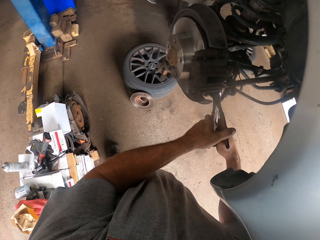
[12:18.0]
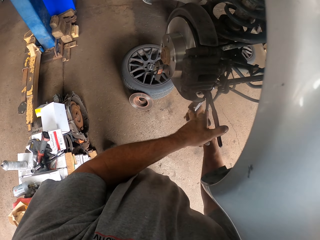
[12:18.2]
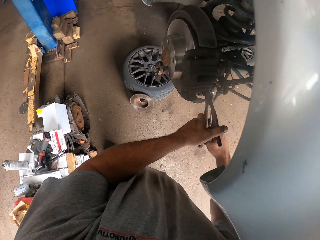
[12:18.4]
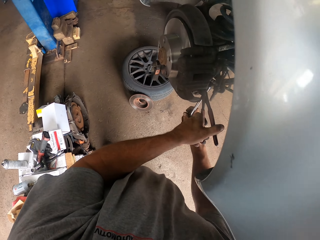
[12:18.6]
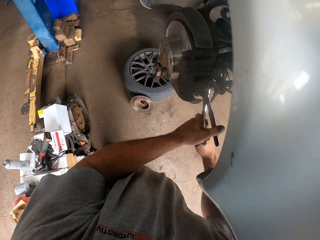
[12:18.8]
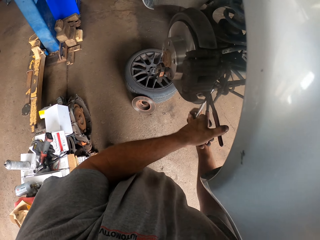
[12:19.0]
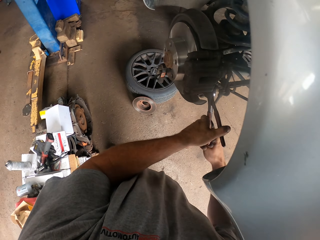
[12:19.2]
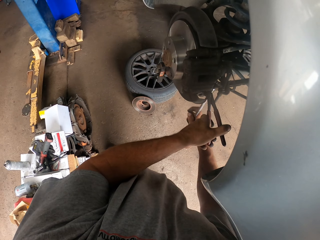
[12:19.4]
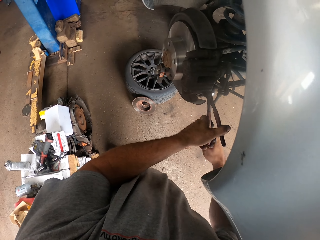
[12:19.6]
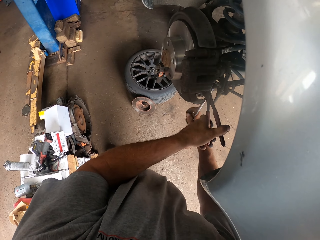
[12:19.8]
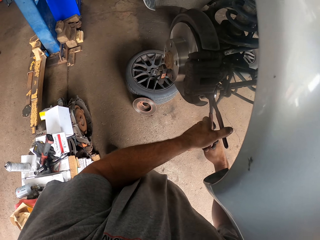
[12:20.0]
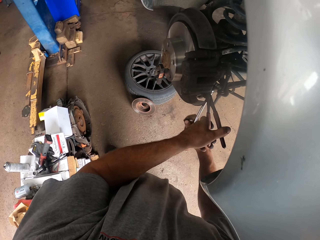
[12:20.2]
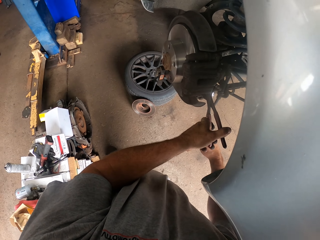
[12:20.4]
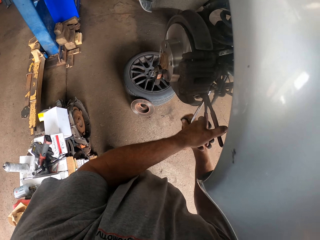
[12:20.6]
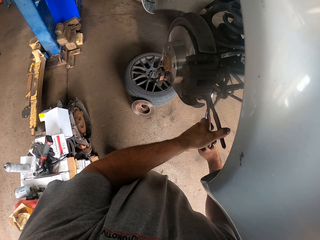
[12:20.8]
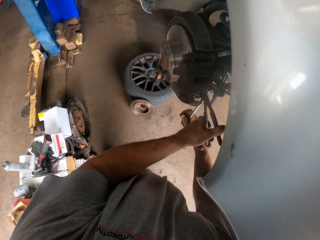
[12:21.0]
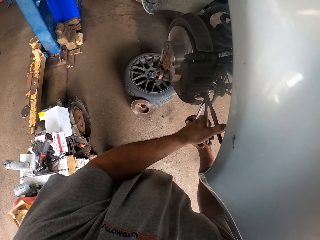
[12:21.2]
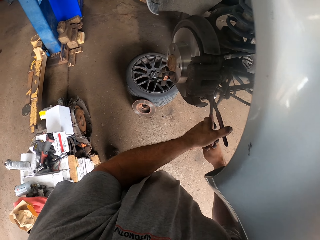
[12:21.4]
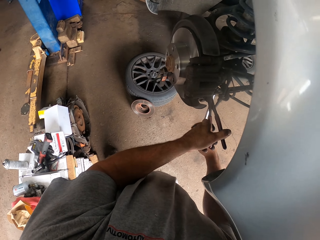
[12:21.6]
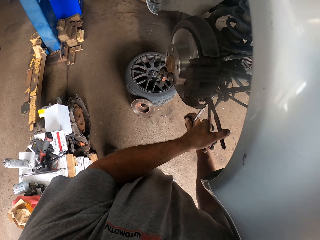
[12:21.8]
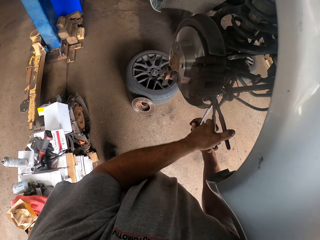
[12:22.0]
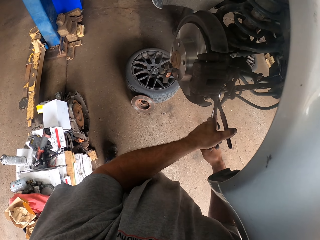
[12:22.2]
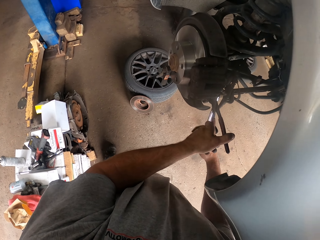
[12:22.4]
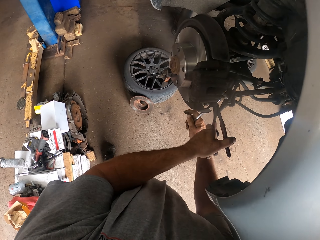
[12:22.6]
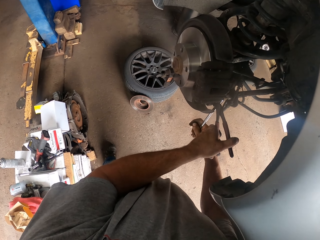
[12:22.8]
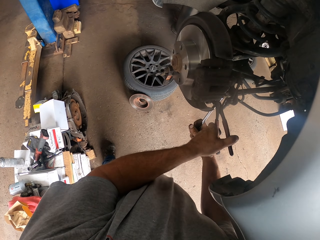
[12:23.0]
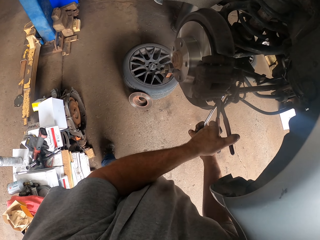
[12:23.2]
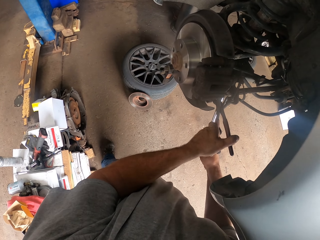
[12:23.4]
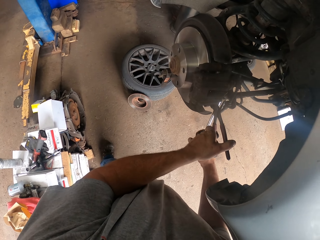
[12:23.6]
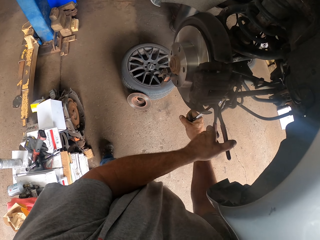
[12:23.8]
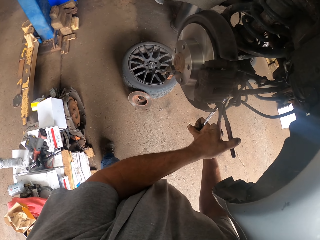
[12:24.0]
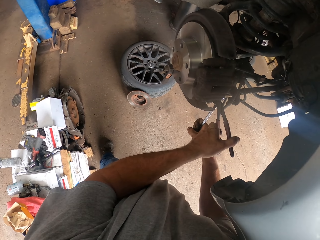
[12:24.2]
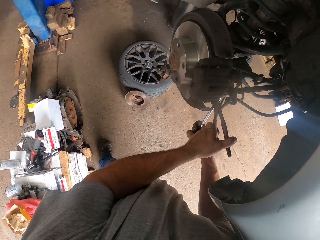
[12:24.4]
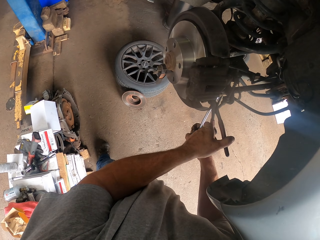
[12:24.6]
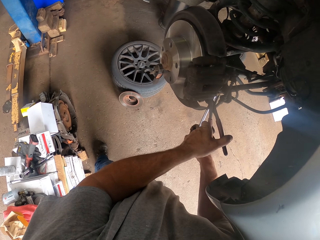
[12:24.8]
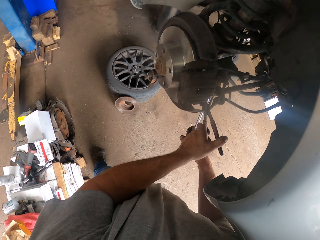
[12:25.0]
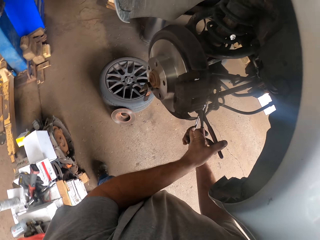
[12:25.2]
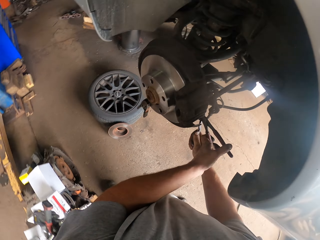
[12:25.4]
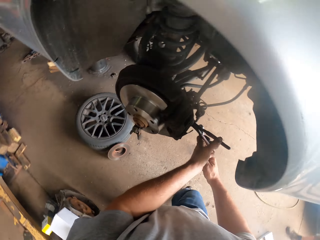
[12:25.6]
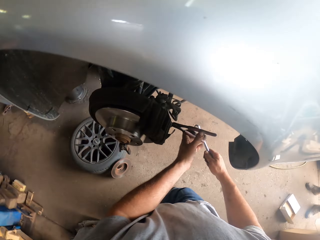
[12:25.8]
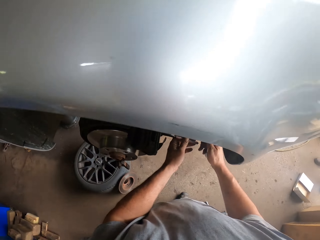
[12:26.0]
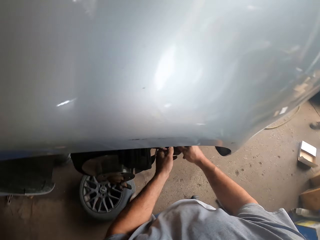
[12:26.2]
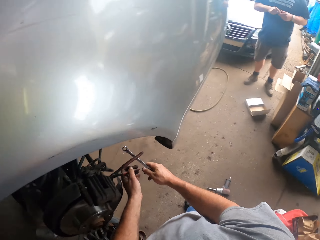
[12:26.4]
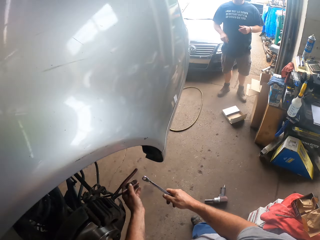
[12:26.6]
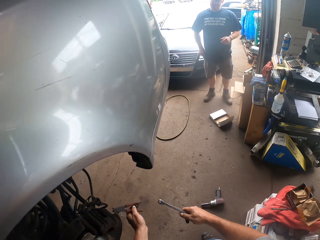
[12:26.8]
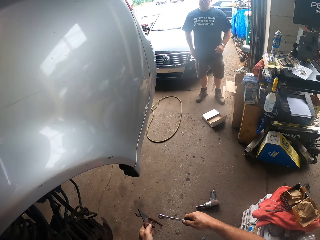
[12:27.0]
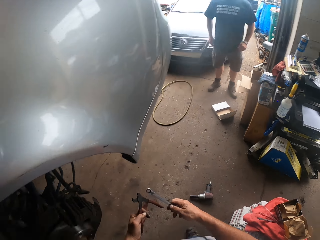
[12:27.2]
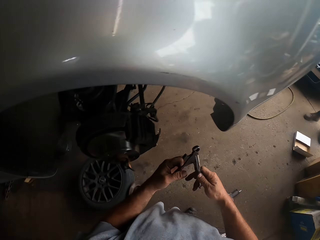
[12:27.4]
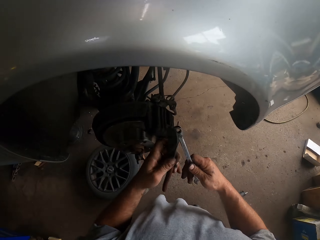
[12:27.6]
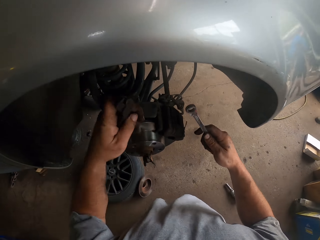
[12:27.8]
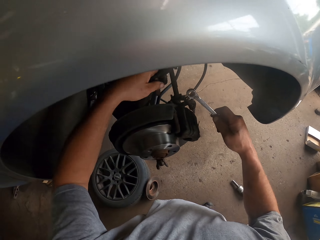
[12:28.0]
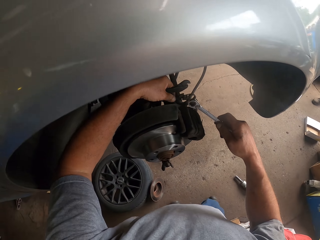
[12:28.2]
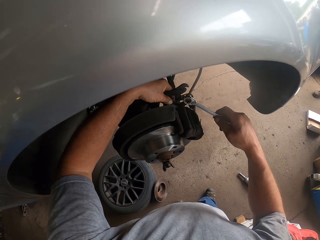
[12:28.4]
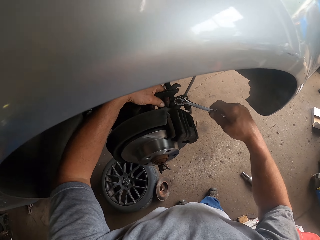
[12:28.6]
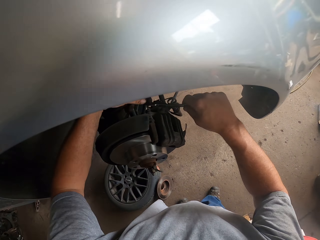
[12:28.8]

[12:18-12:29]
The camera wearer looks around. They look at a person. They move a hand away from the wheel hub. They fix the brake caliper.
